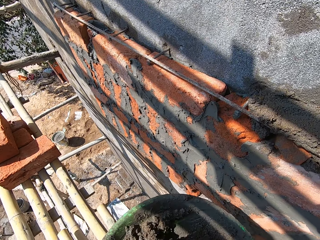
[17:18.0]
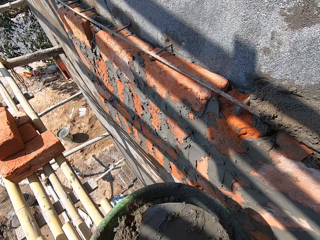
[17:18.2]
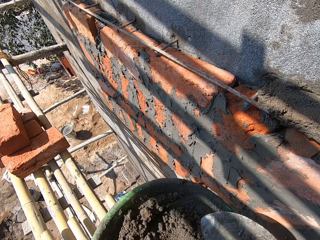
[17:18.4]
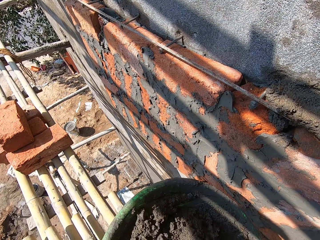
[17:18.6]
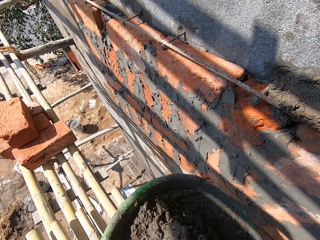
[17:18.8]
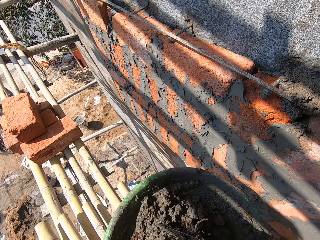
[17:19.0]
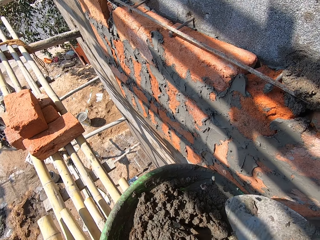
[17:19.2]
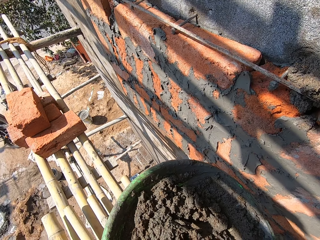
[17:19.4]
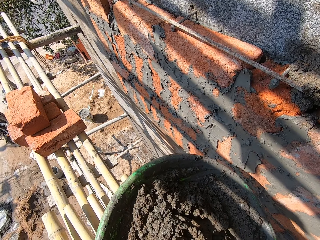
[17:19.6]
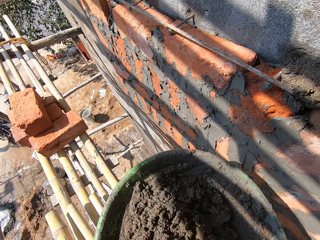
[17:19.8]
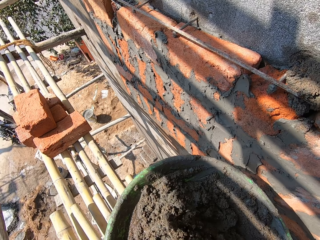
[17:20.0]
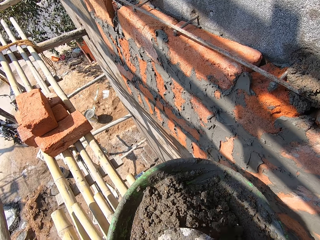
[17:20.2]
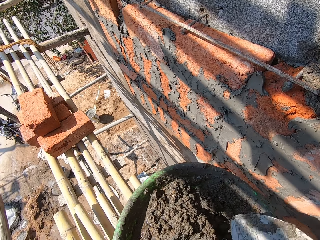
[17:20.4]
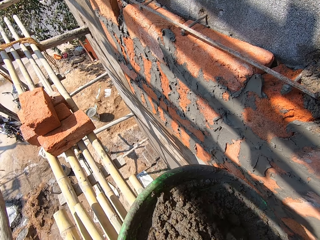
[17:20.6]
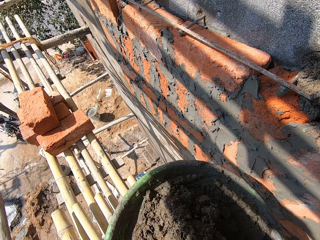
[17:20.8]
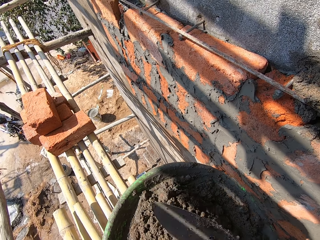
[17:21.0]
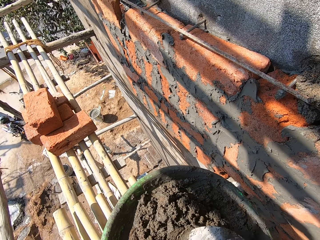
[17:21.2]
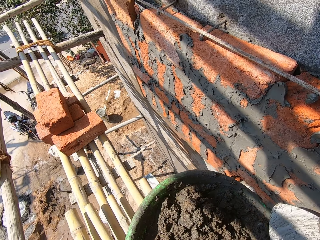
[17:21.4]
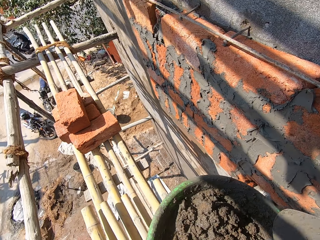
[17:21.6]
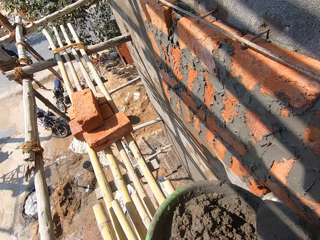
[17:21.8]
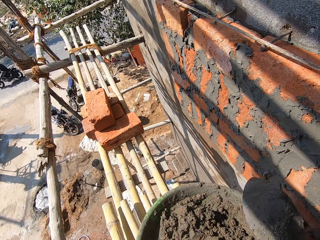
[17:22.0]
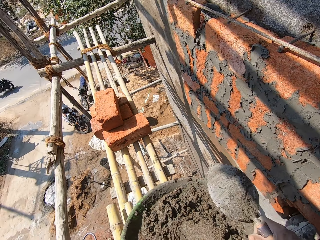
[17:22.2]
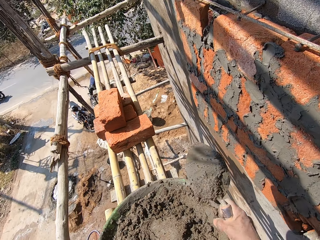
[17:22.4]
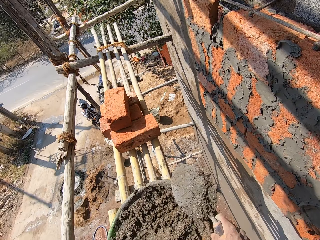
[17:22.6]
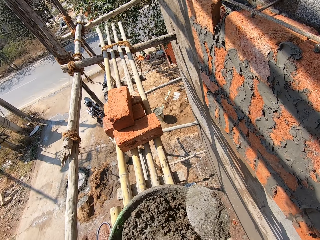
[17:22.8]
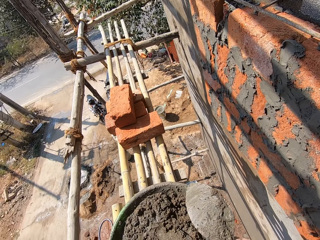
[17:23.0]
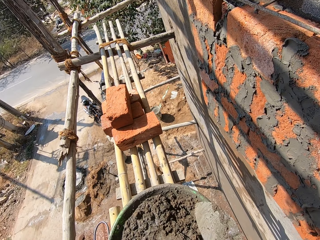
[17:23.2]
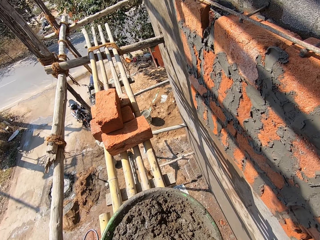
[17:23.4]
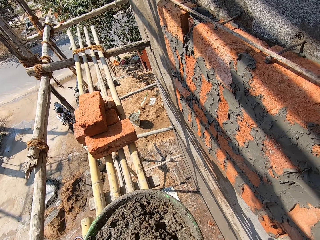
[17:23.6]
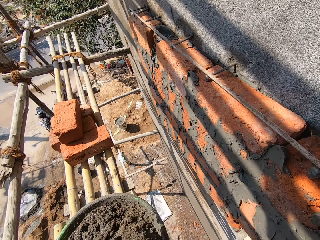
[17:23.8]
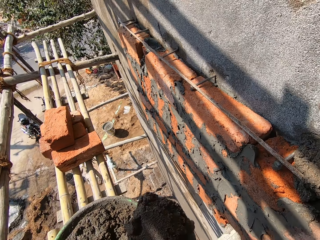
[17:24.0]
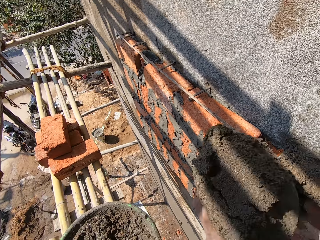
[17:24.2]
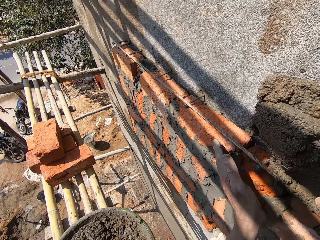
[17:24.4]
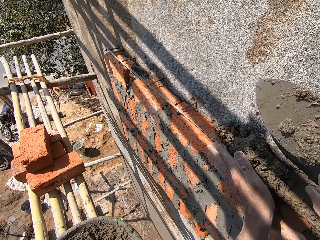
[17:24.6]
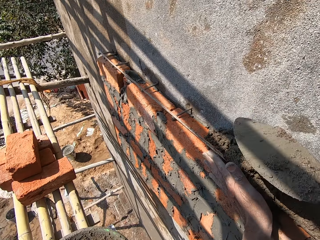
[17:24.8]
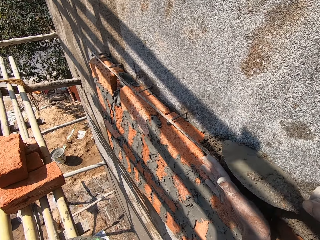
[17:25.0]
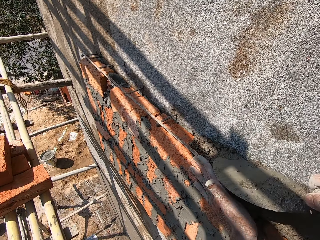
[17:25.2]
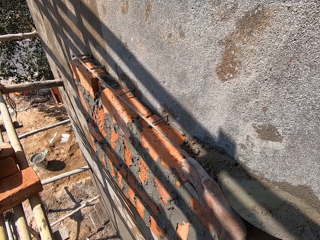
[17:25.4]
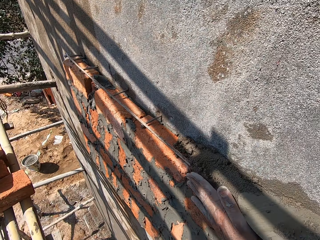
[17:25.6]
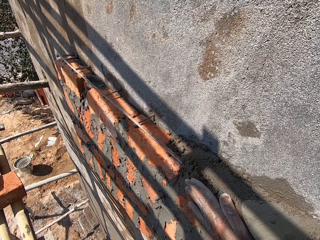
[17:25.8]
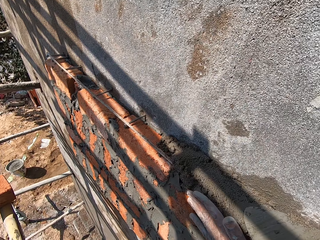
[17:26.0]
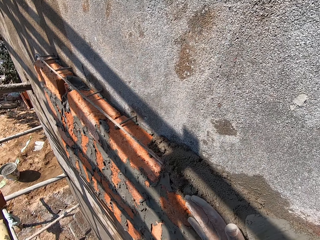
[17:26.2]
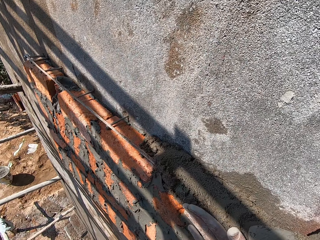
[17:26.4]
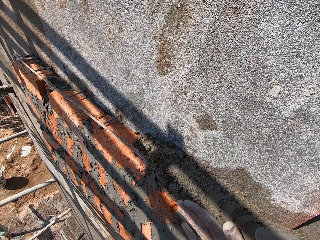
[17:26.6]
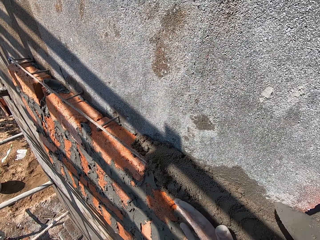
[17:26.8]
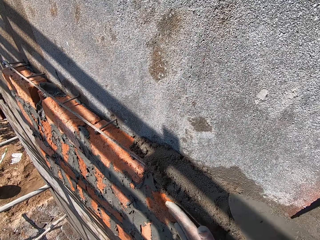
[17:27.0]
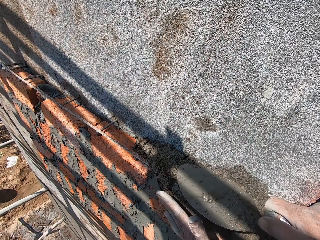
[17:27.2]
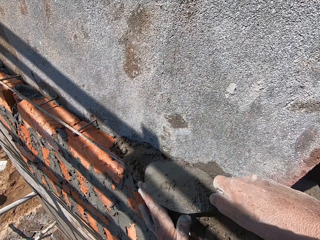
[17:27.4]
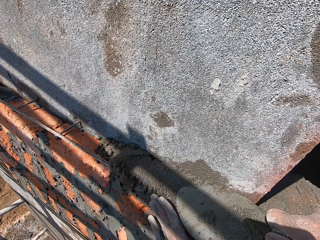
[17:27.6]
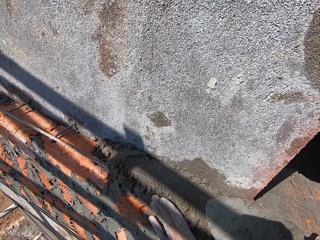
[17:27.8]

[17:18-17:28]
The camera wearer drops the bowl of mortar on the bamboo scaffold with both hands. He takes the mortar from the bowl with the brick trowel in his right hand. He scoops the mortar on the wall with the brick trowel in his right hand and places his left hand on the wall. He smoothens the mortar on the wall with the brick trowel in his right hand.

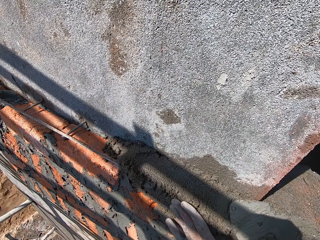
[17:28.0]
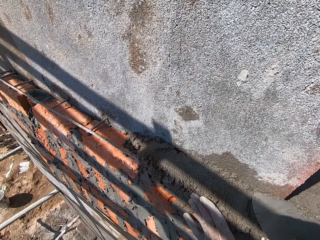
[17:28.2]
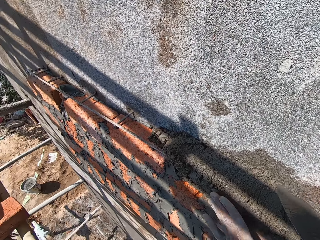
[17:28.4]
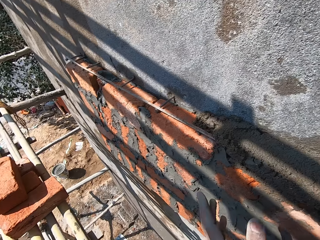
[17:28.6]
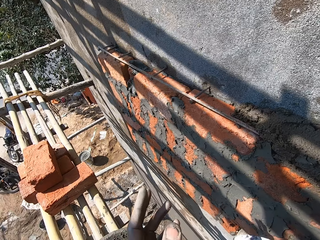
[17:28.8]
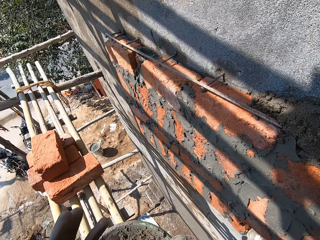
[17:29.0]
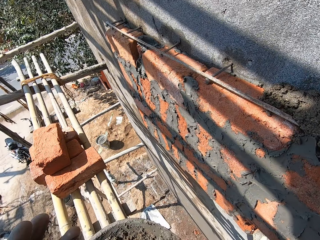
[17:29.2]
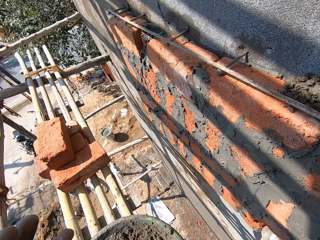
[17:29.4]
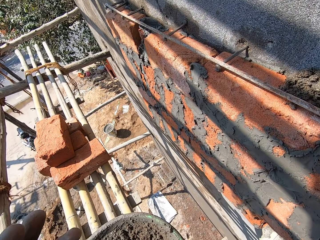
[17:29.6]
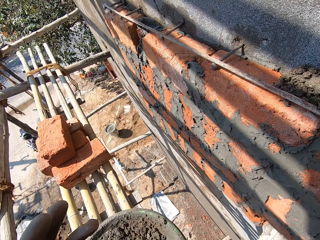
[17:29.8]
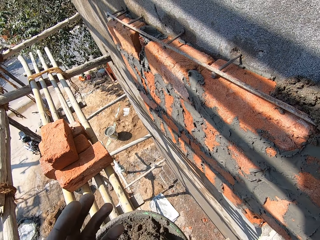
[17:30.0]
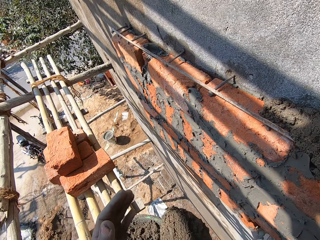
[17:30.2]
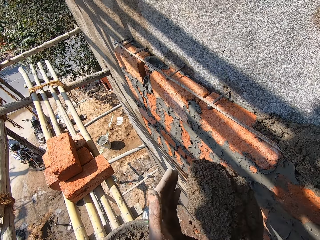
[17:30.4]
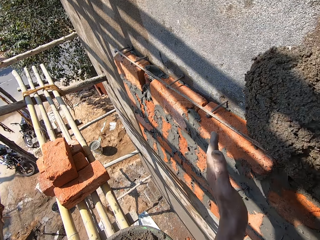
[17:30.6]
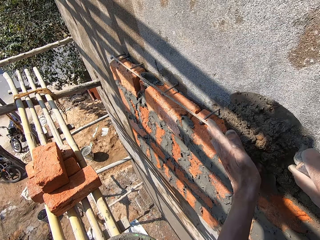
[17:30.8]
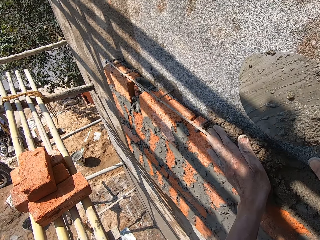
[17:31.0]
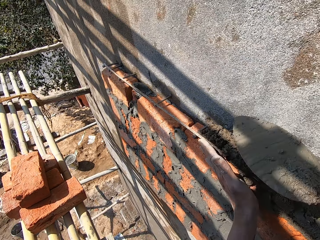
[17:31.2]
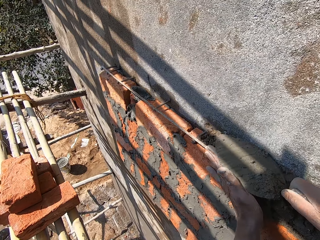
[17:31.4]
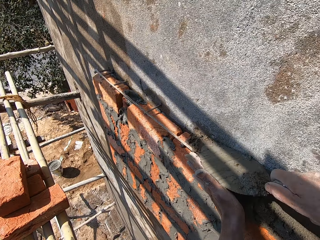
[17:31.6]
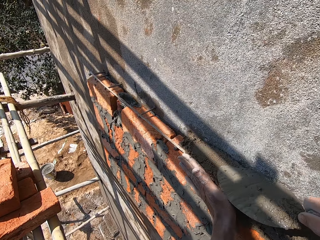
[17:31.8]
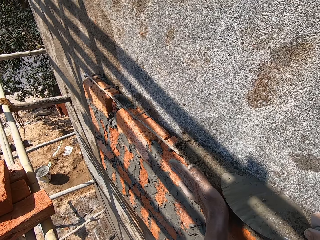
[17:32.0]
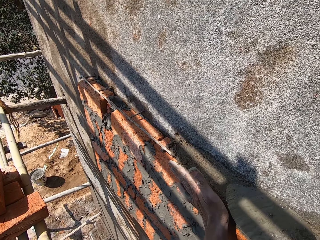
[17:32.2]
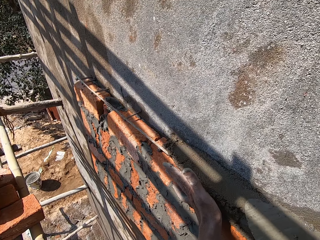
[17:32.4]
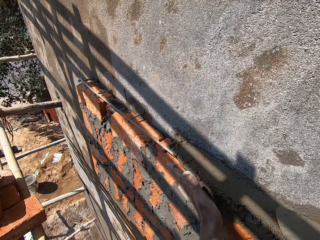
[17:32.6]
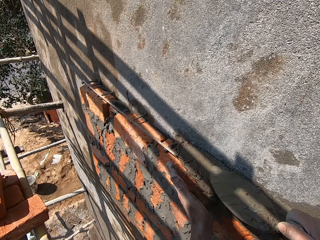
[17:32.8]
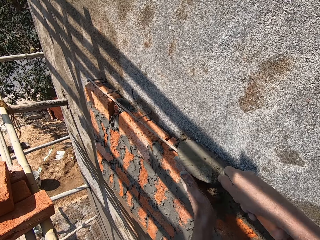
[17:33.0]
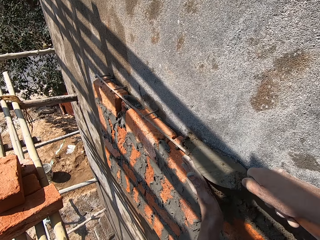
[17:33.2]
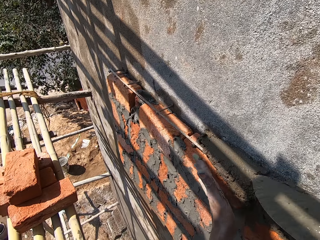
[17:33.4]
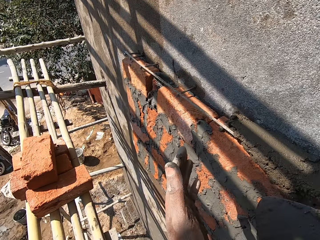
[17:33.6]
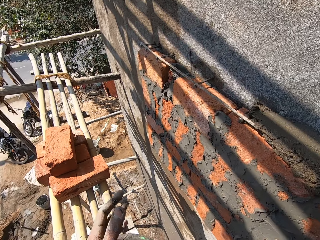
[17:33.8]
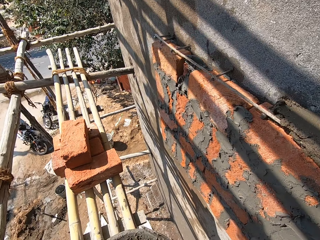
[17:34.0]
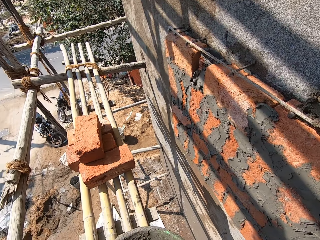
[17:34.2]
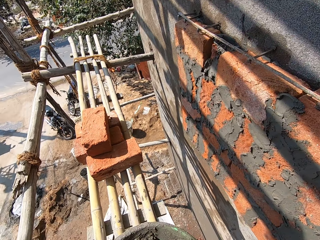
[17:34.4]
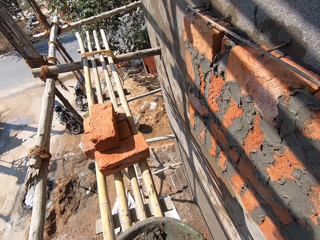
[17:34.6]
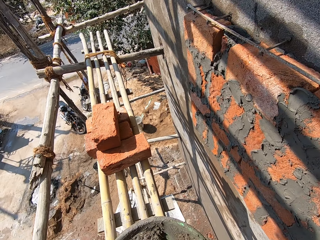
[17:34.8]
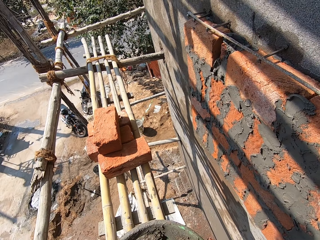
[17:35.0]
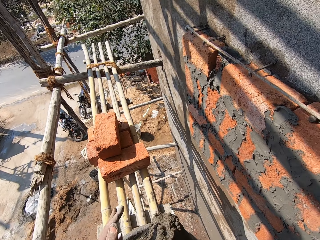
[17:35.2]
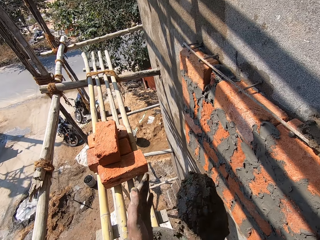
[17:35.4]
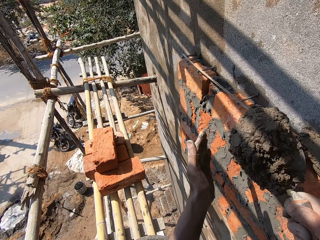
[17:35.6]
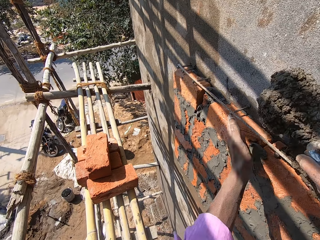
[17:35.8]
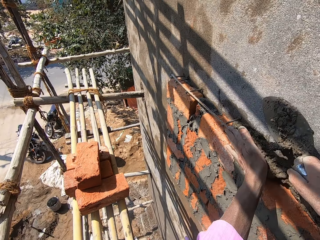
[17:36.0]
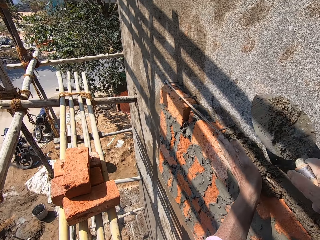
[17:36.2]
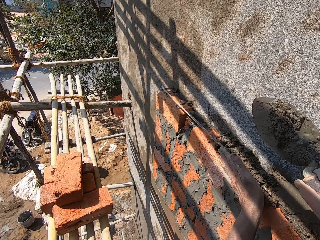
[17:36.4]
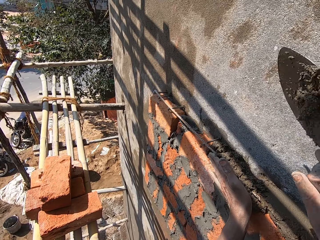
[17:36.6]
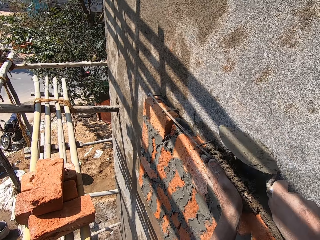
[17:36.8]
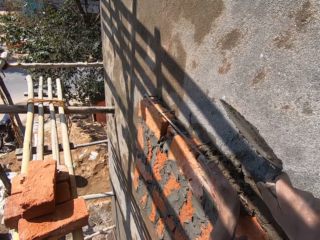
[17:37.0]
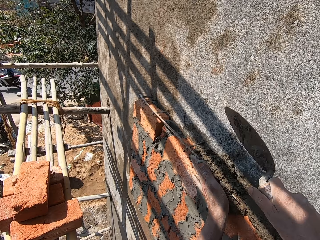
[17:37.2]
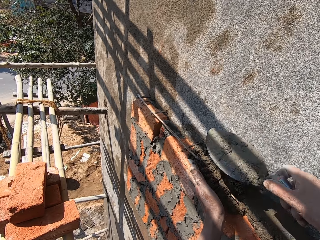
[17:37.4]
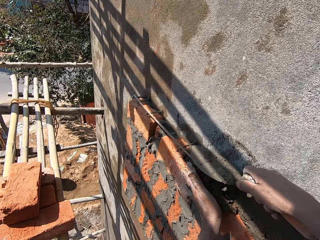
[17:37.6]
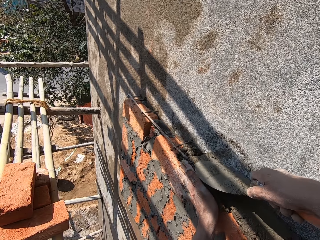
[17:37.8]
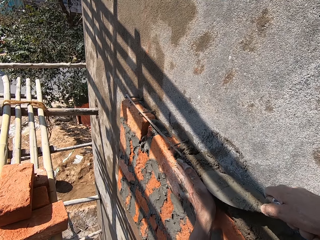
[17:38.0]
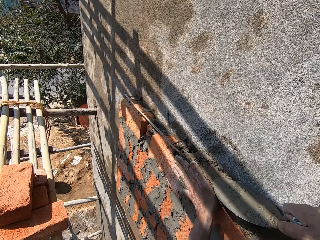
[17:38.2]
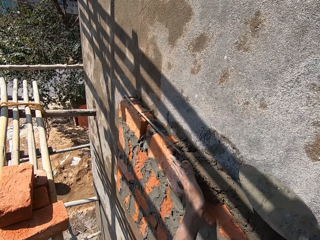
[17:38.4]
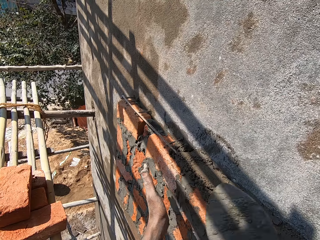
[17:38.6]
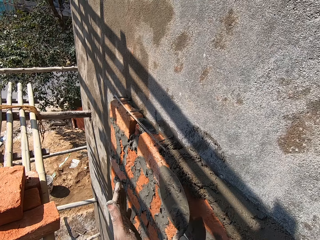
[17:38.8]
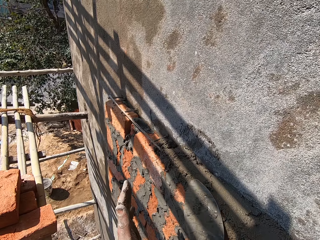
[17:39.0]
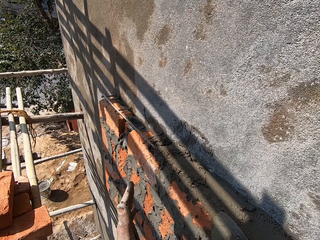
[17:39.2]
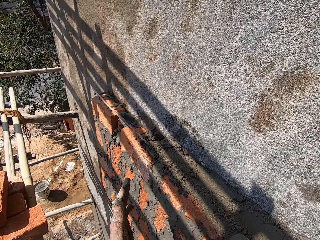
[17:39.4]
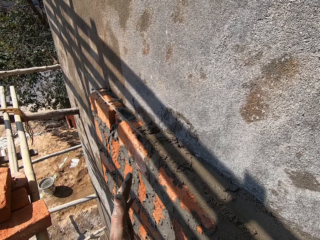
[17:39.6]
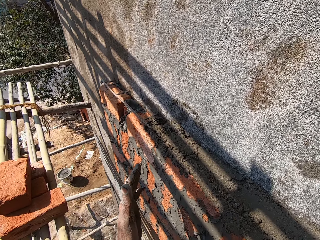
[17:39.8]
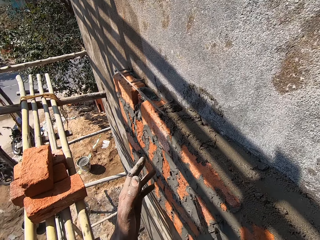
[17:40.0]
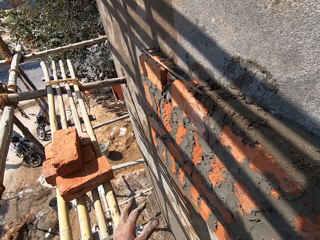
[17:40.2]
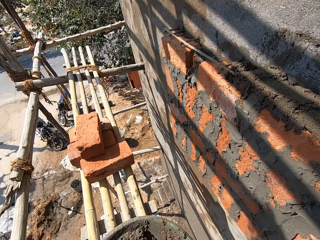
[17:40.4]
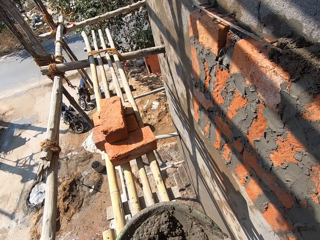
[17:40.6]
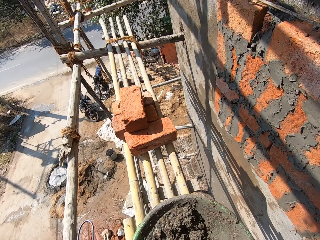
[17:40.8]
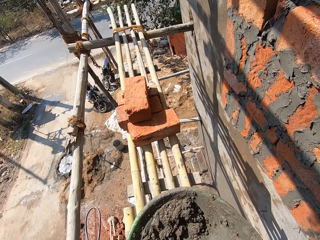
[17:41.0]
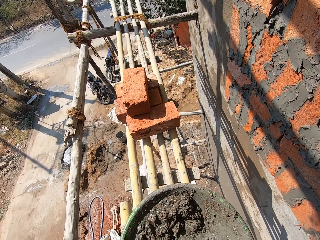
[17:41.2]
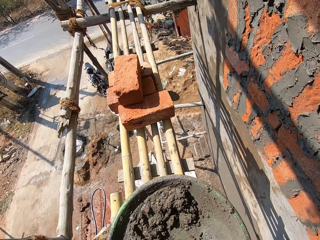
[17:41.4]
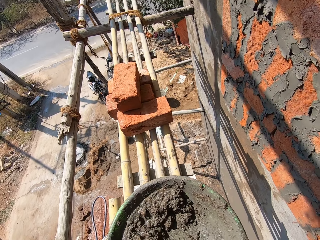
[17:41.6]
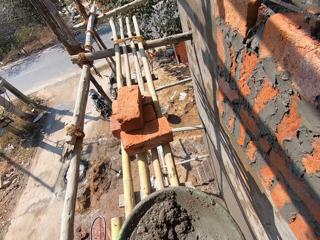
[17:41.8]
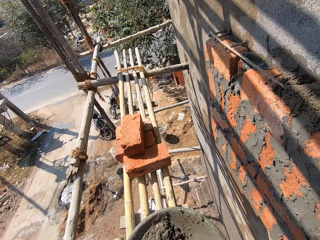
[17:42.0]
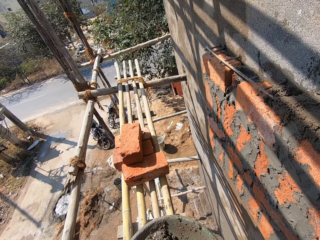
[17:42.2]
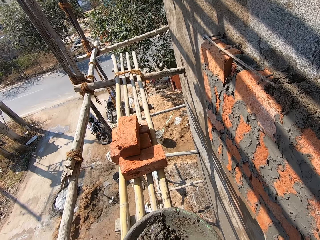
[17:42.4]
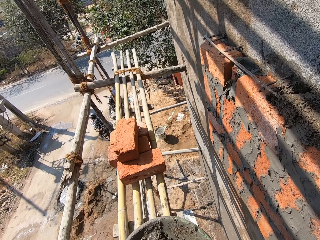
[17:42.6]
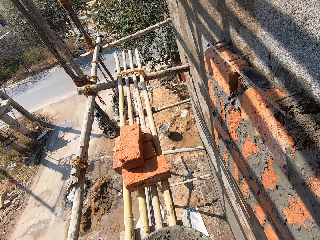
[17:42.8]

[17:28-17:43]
The camera wearer takes the mortar from the bowl with the brick trowel in his right hand. He scoops the mortar on the wall with the brick trowel in his right hand and places his left hand on the wall. He smoothens the mortar on the wall with the brick trowel in his right hand. He takes the mortar from the bowl with the brick trowel in his right hand. He scoops the mortar on the wall with the brick trowel in his right hand and places his left hand on the wall. He hits the brick trowel on the wall with his right hand. He smoothens the mortar on the wall with the brick trowel in his right hand. He takes the mortar from the bowl with the brick trowel in his right hand.
